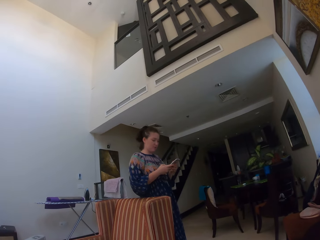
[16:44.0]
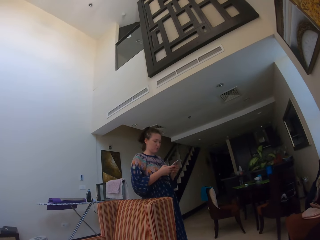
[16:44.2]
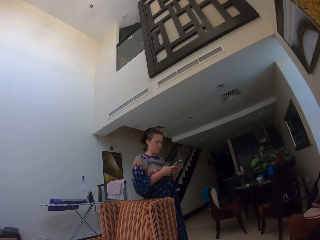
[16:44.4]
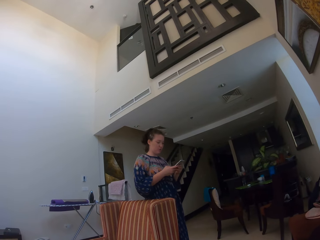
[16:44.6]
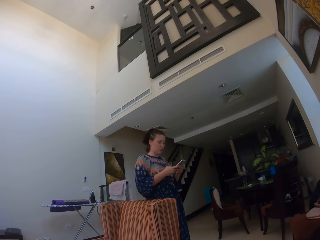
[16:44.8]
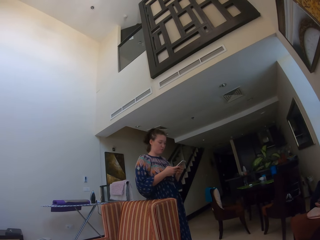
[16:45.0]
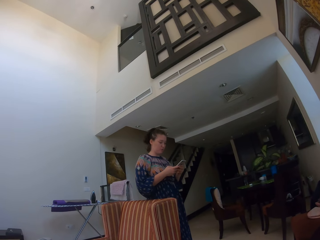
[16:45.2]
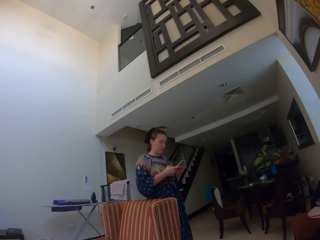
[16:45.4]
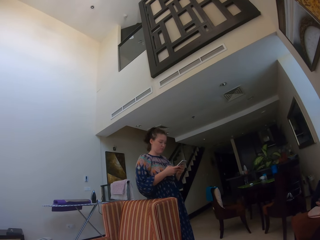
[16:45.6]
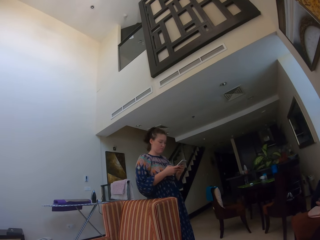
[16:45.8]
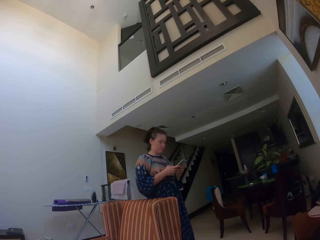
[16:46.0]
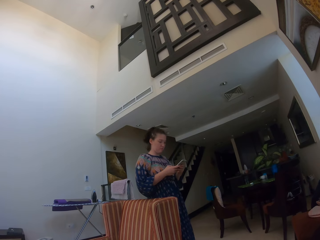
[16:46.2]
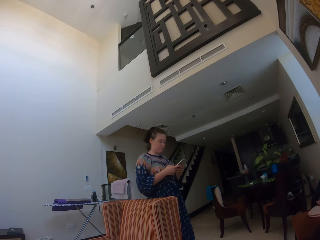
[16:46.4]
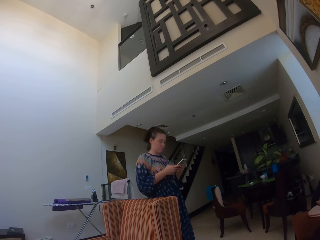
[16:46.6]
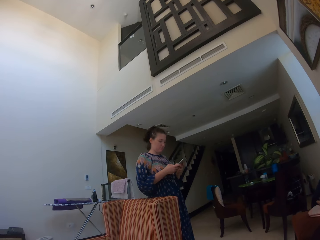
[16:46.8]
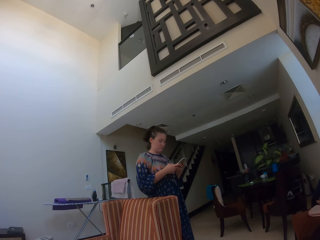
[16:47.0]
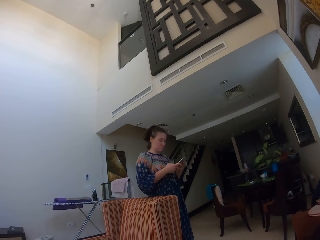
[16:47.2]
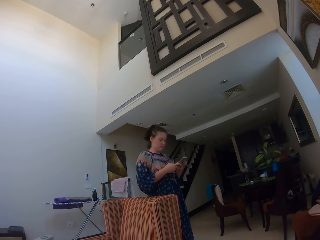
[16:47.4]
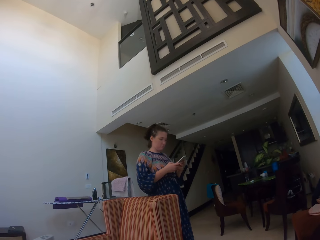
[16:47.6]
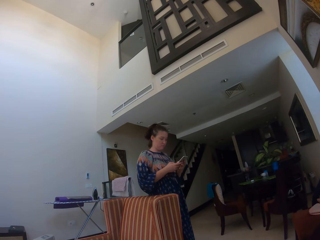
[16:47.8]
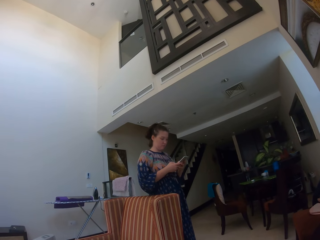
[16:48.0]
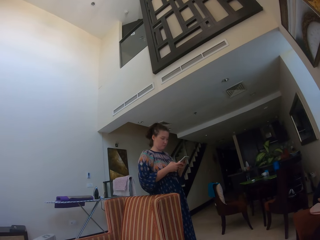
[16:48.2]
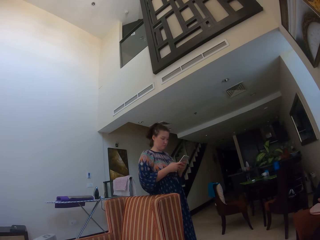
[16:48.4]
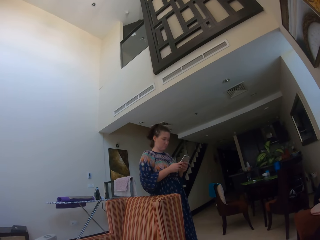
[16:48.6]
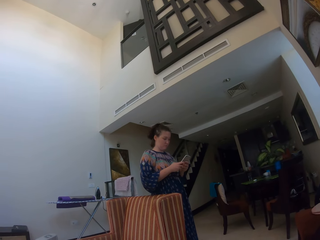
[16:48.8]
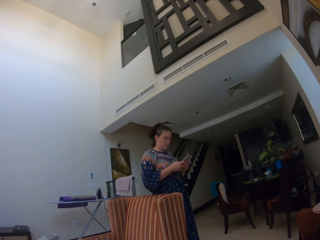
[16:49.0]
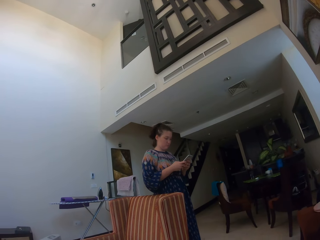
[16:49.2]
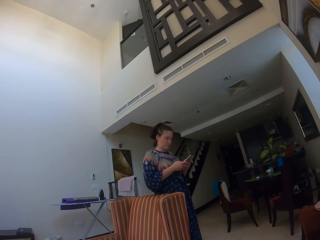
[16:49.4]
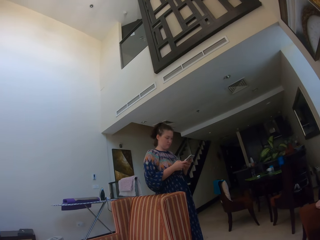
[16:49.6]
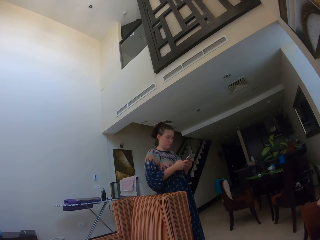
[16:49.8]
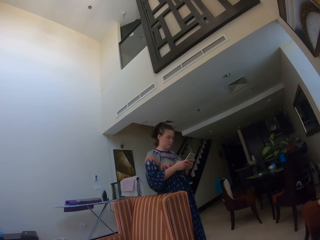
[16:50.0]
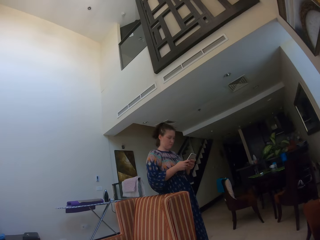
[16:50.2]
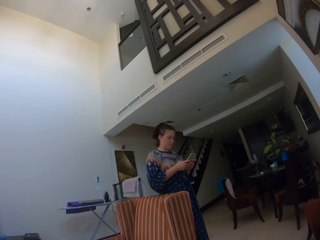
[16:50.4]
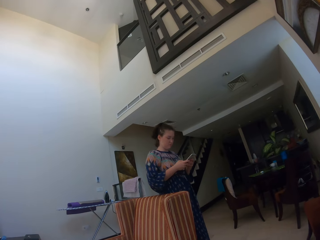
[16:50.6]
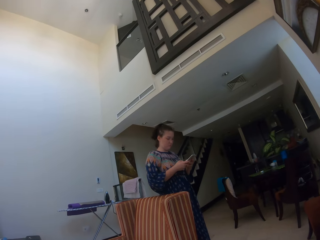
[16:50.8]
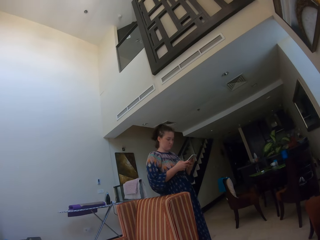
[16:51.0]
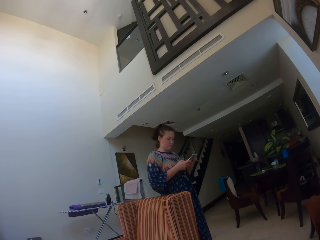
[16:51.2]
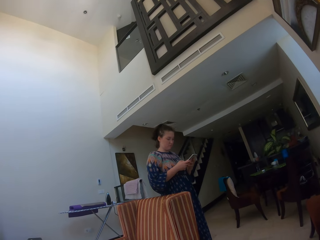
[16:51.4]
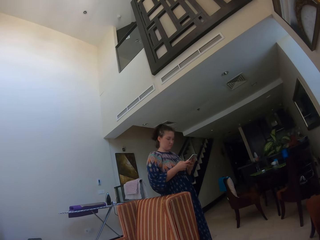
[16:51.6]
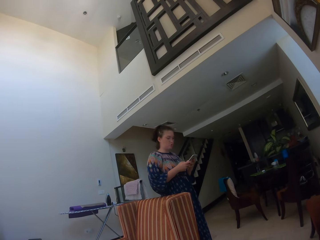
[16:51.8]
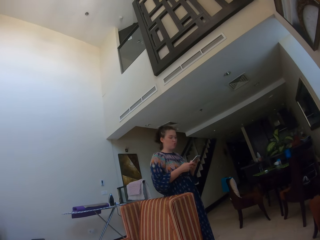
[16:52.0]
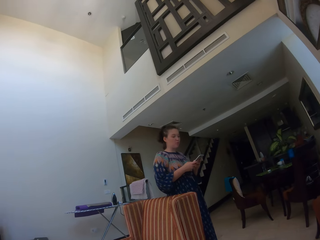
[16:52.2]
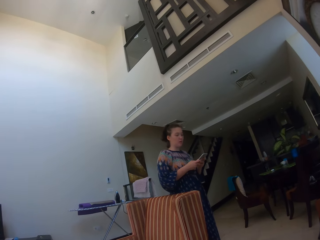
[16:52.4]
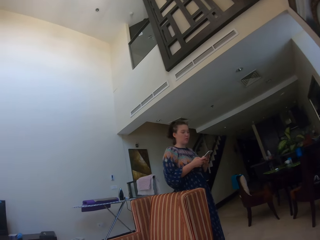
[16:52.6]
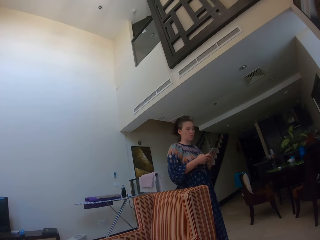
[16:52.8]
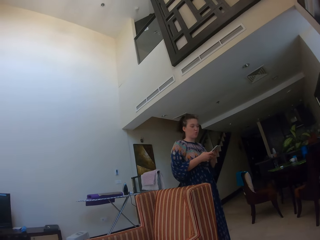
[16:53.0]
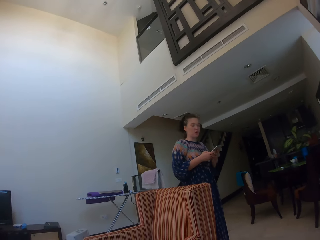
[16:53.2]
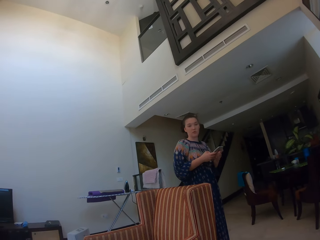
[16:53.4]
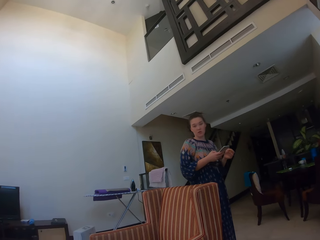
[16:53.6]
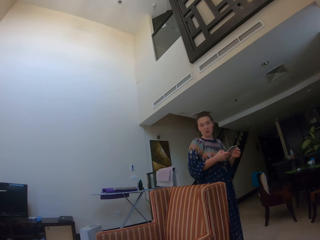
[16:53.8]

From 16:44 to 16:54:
A man leans on the chair and holds a phone with both hands. The man presses the phone.

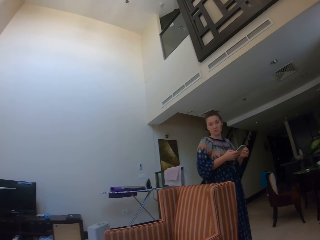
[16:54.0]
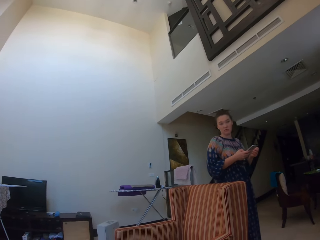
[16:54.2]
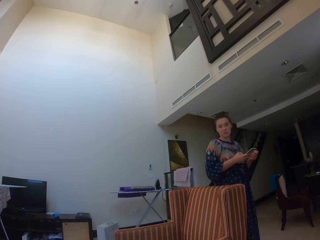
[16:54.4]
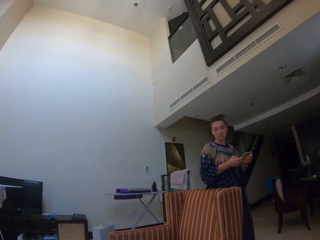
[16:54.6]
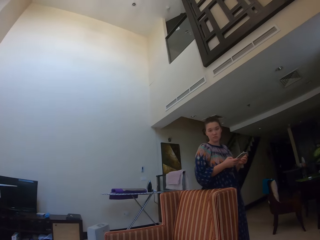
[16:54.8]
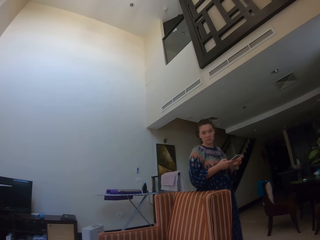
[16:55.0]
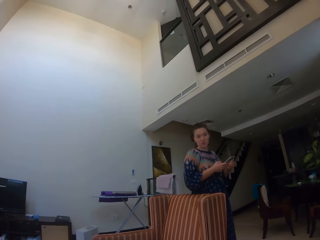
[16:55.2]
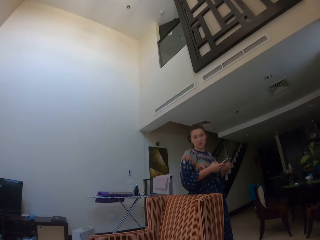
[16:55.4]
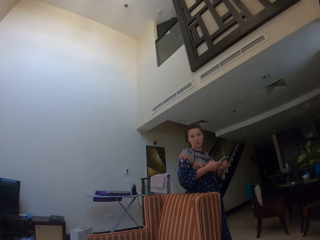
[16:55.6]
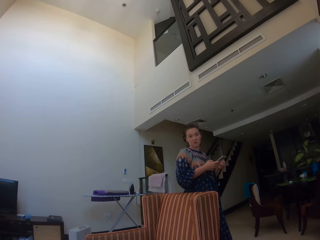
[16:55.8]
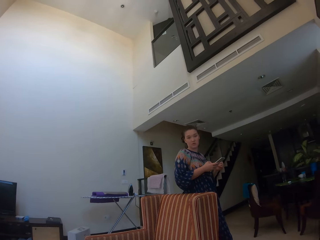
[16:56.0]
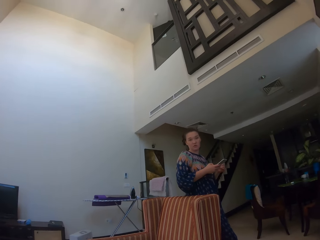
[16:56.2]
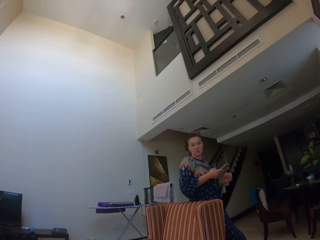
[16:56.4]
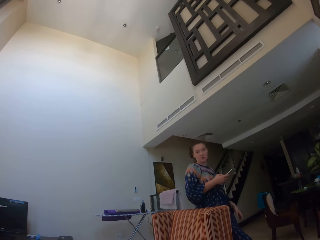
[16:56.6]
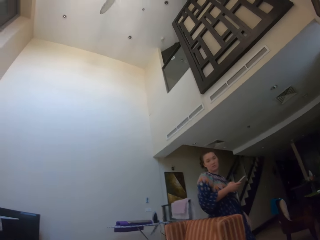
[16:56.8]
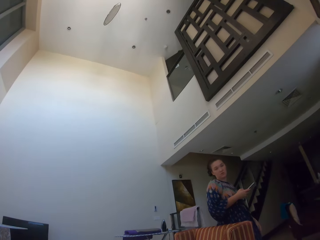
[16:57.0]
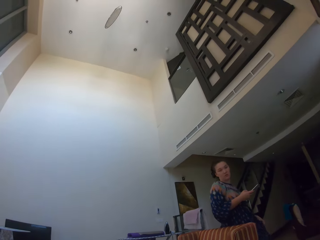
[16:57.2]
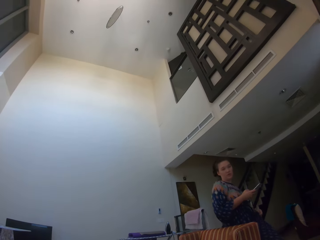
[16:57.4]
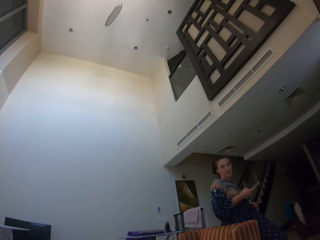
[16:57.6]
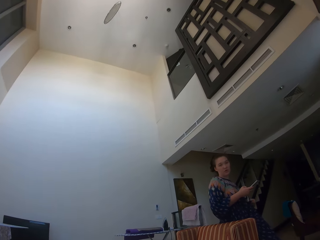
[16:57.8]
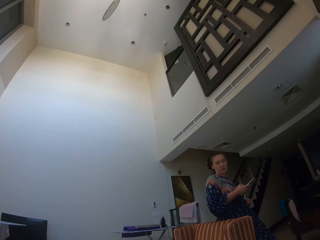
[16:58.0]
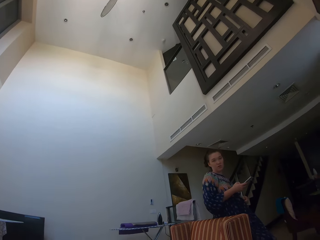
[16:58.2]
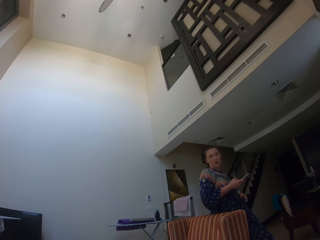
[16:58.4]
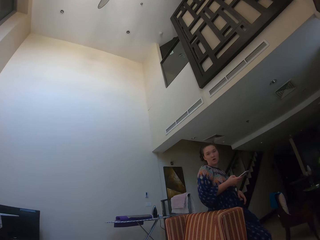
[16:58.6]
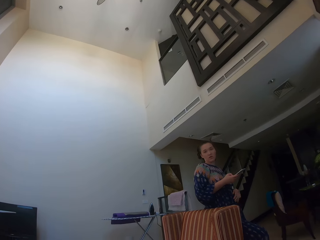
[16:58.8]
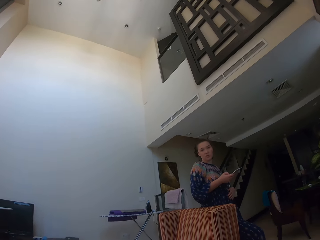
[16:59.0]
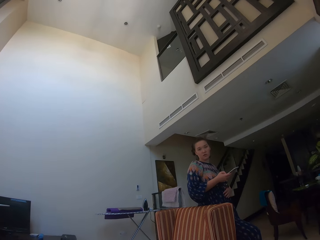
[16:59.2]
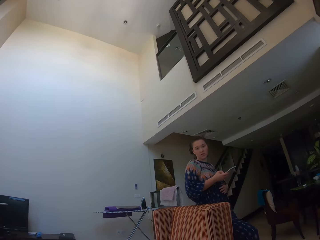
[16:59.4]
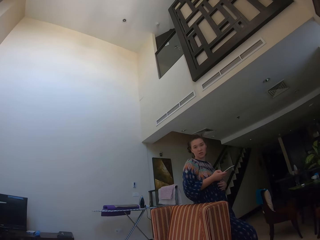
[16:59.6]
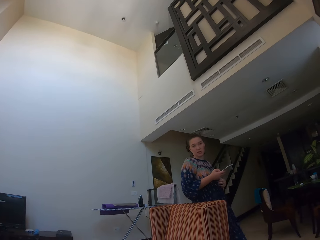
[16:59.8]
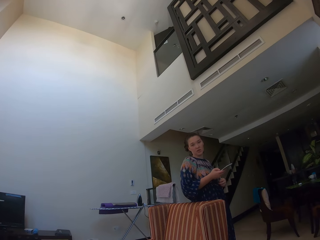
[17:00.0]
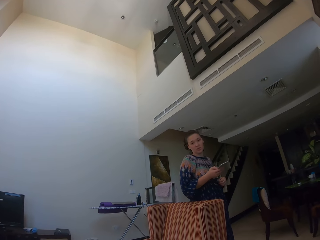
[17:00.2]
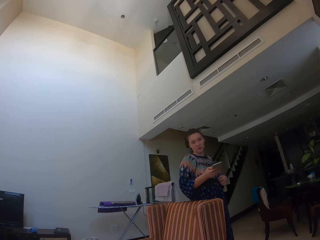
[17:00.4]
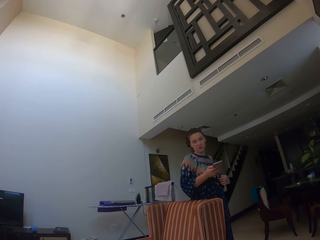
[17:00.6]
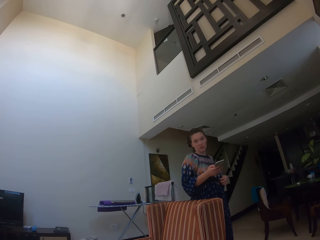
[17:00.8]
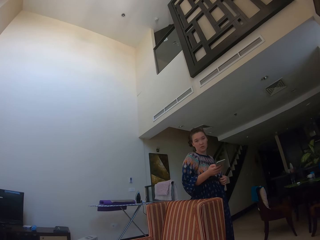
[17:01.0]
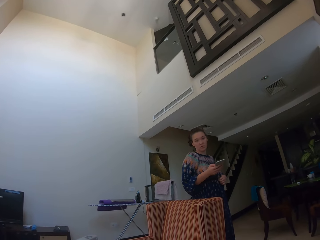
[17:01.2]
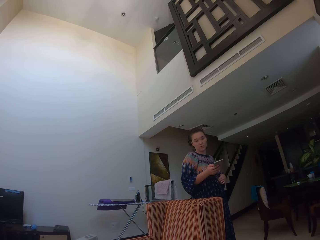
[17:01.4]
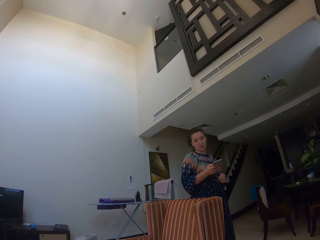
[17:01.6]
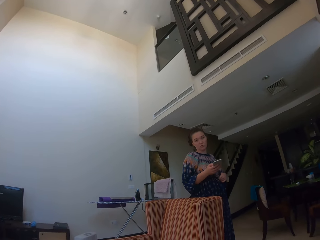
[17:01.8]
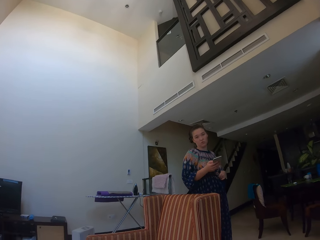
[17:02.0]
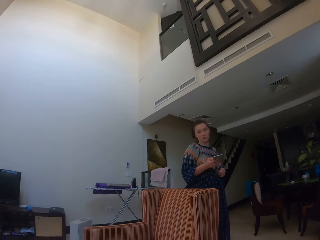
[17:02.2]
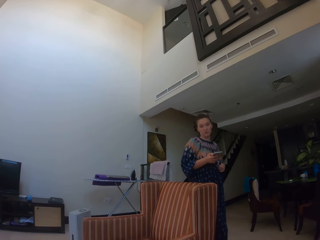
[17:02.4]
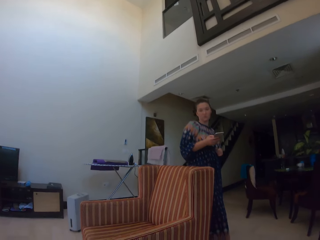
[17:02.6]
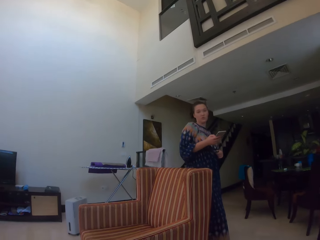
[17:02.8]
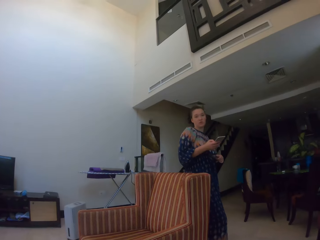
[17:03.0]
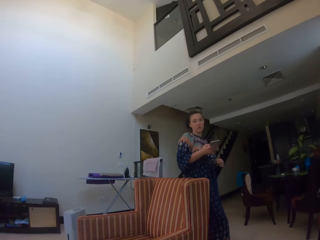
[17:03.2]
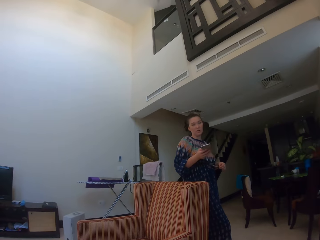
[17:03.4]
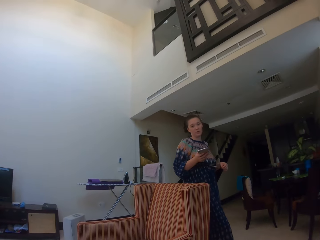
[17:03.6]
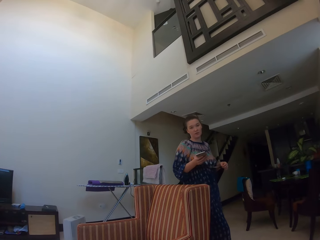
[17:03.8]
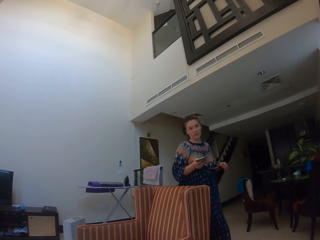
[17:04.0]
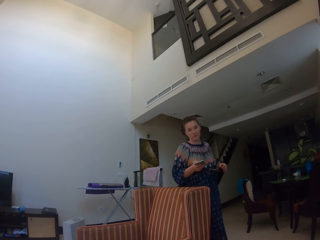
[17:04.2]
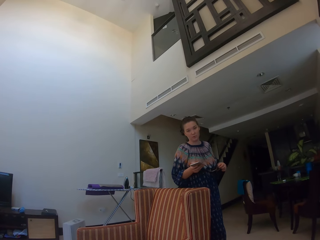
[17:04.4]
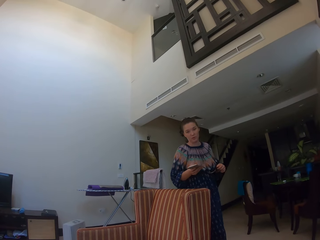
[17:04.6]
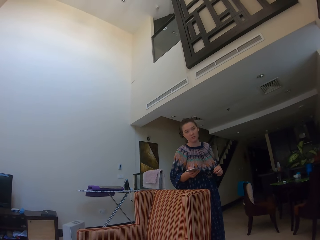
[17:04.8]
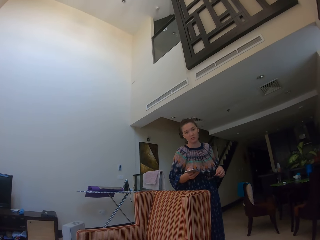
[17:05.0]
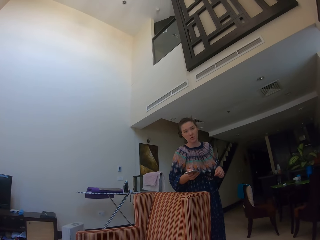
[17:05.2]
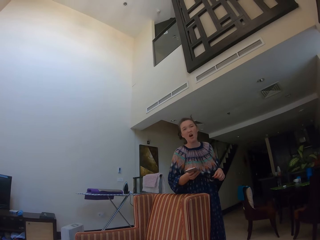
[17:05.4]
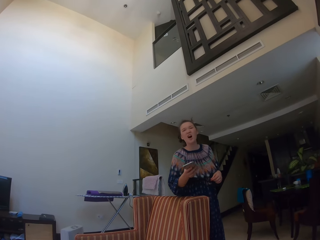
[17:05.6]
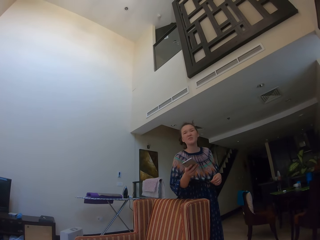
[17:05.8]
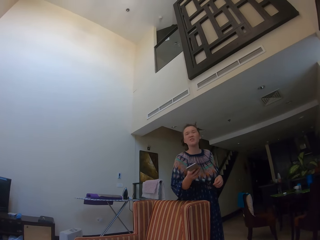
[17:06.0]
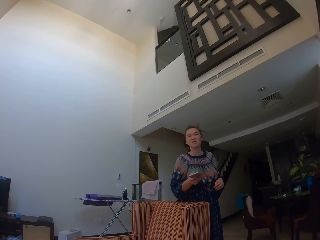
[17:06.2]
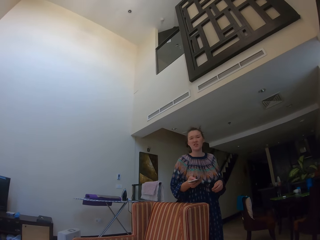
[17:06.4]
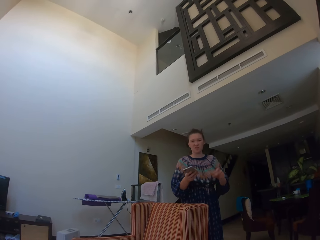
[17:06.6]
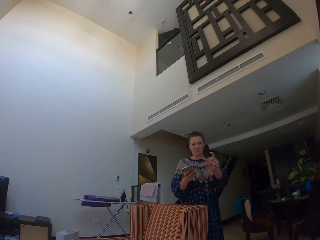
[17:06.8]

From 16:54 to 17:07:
A lady interacts with the camera wearer. The lady holds her dress. The lady pulls the dress string.
